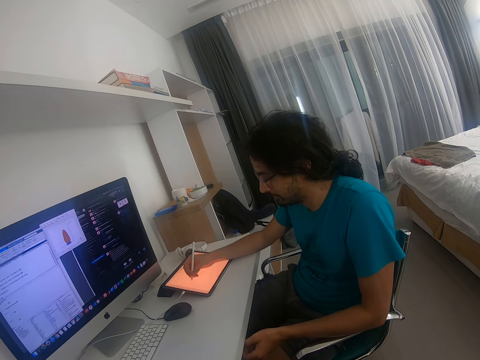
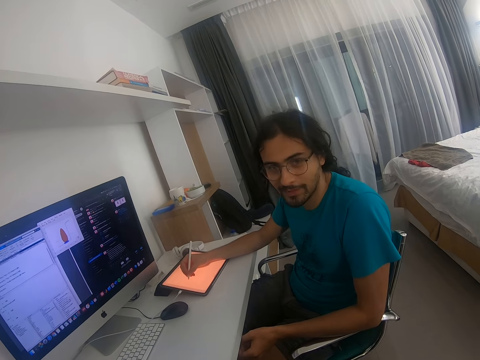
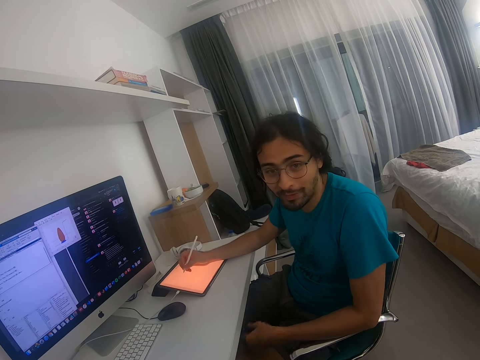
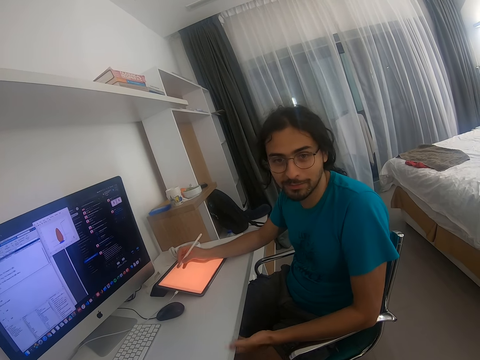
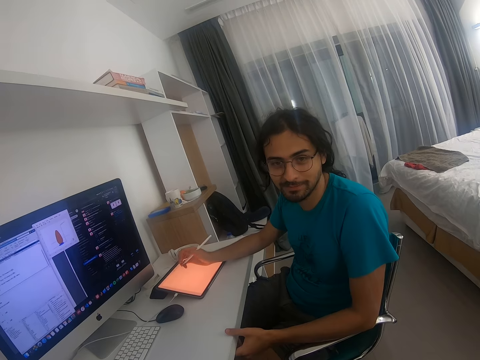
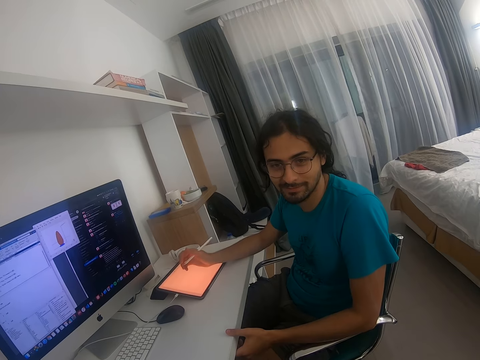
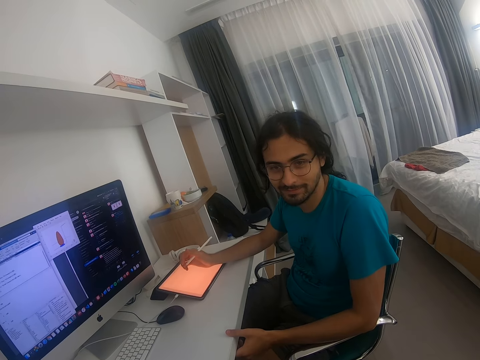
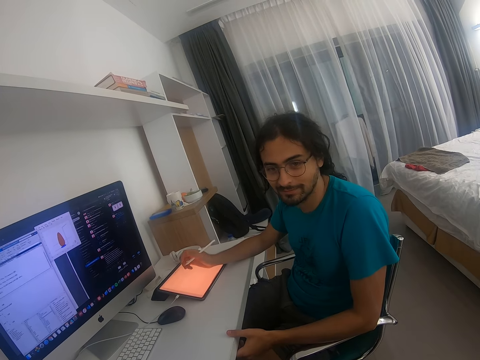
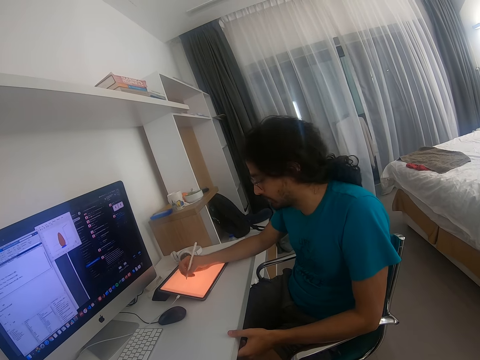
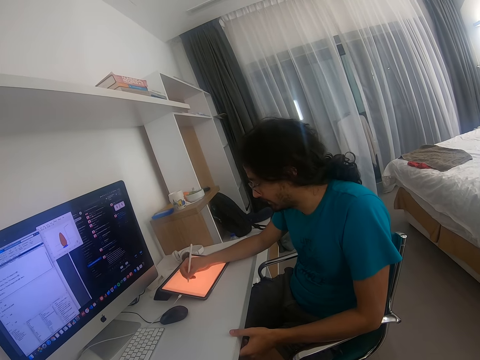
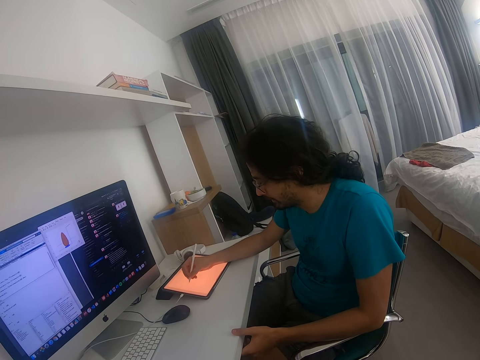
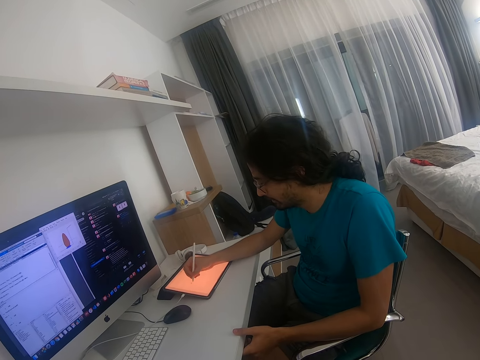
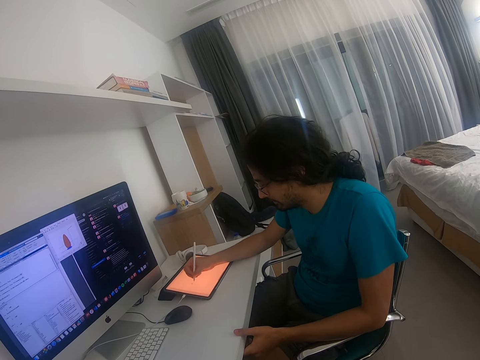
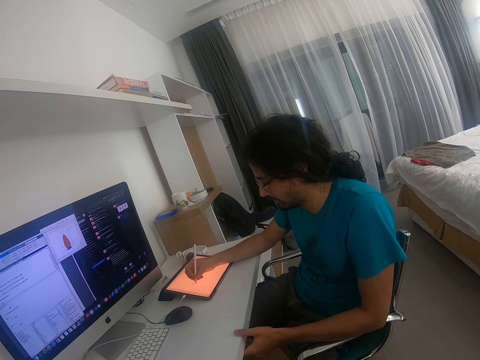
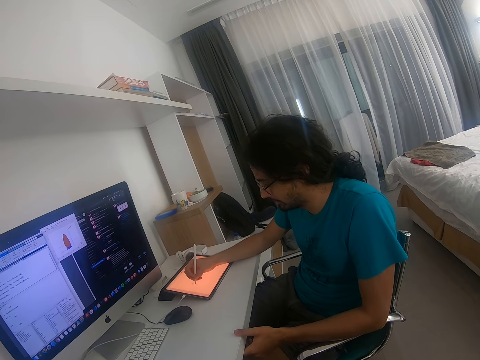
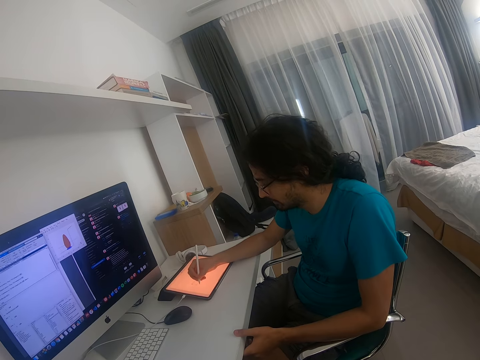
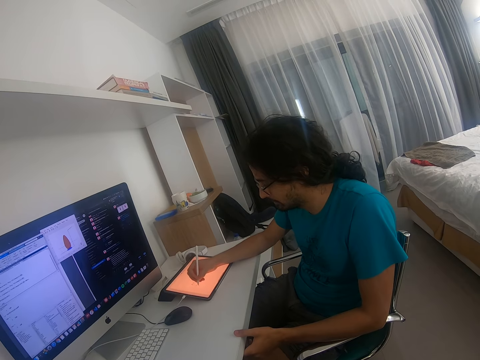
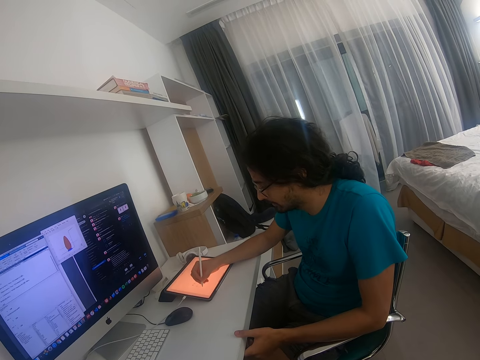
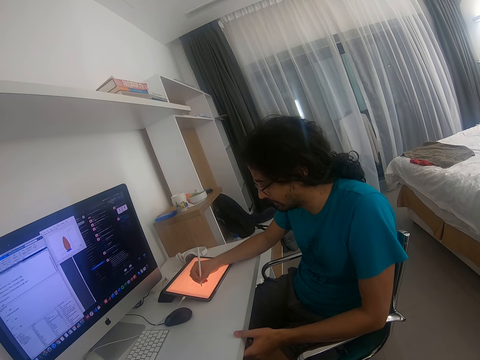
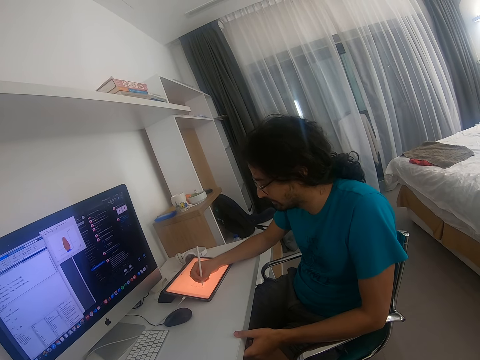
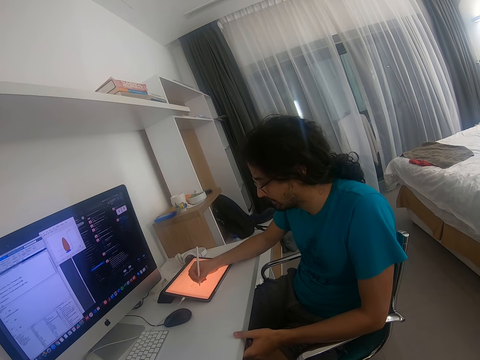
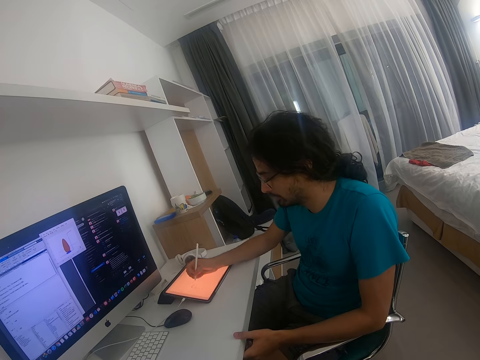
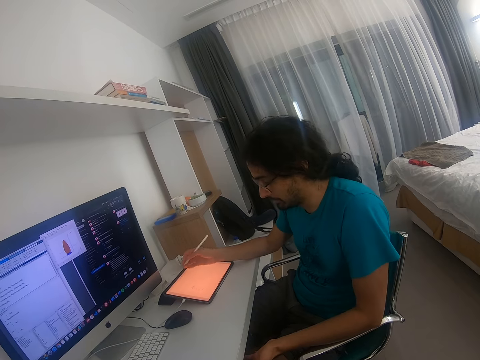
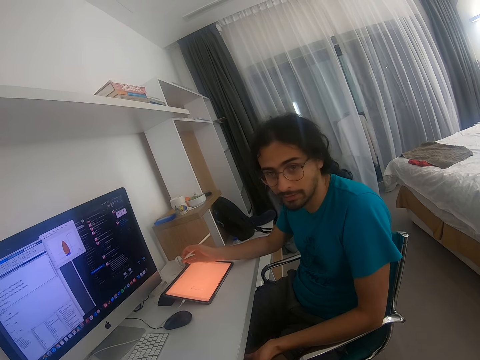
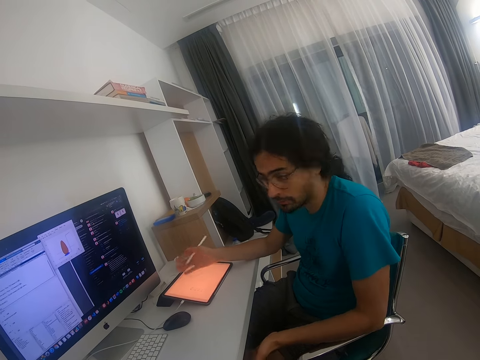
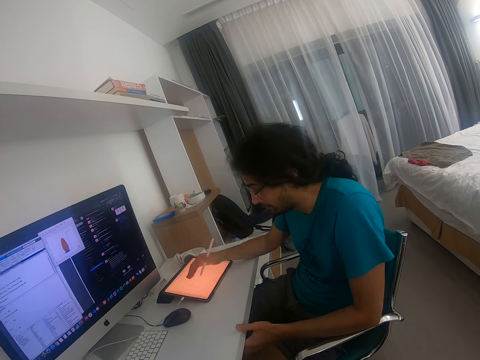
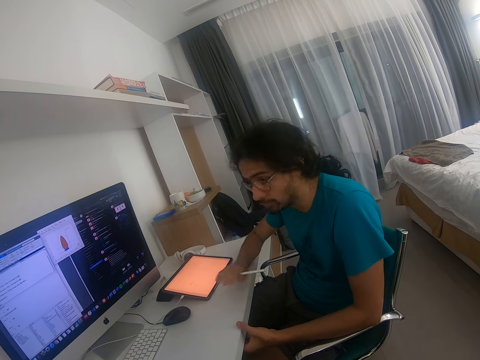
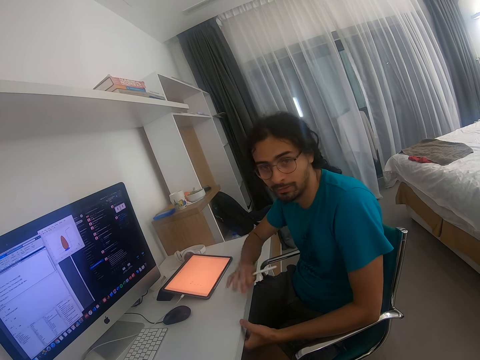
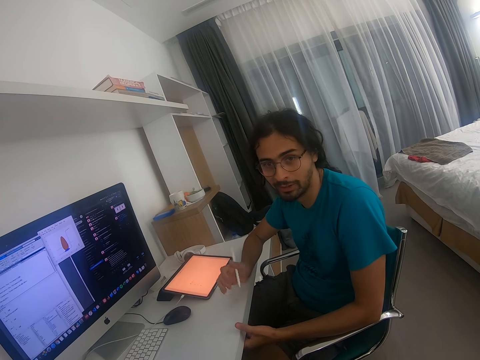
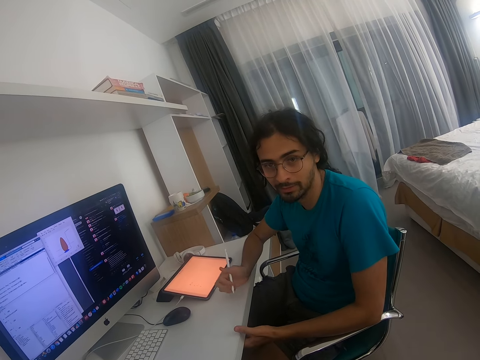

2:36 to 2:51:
A man writes on a tab. The camera wearer converses. The man writes on the touch screen with the touch pen, holds the touch pen and converses.

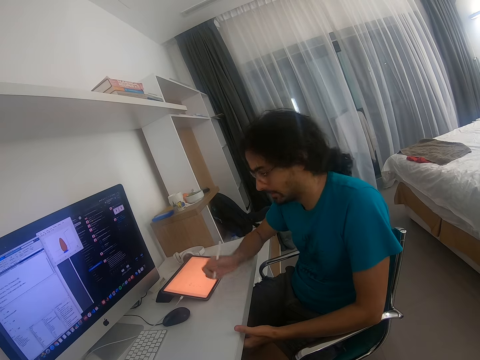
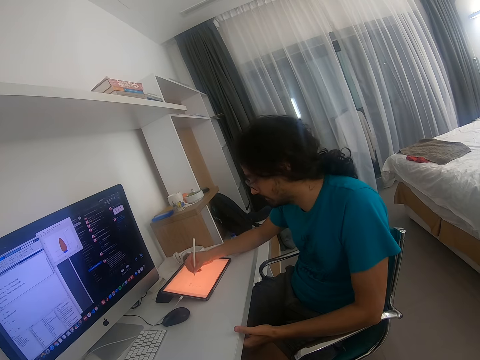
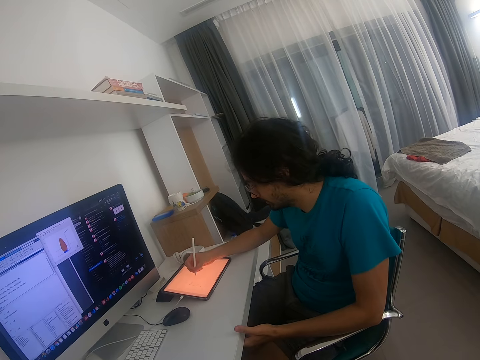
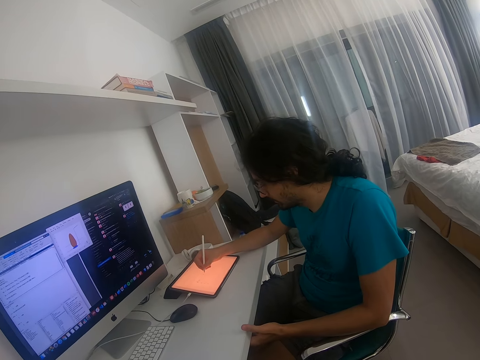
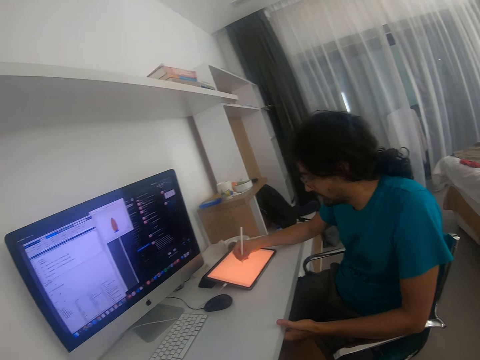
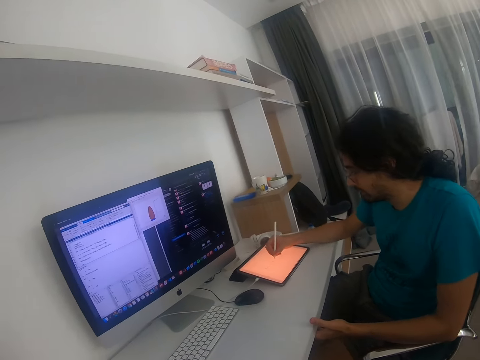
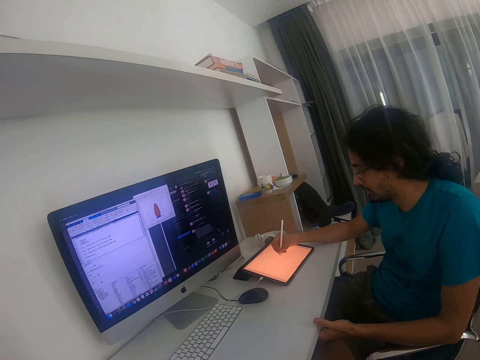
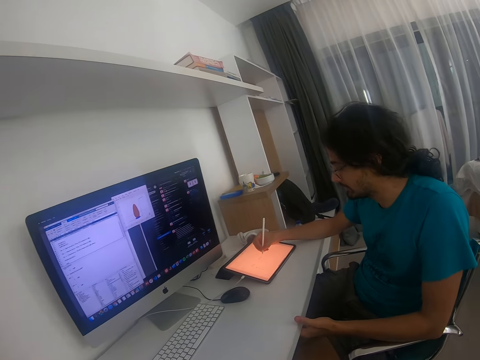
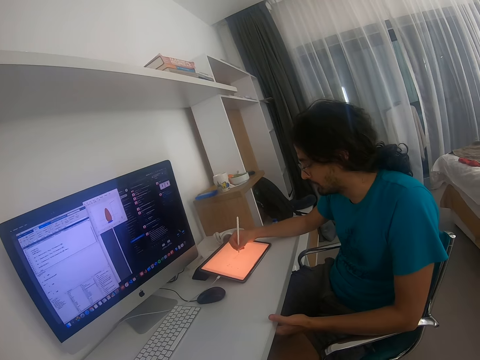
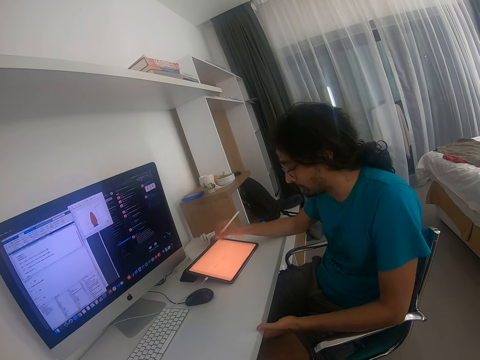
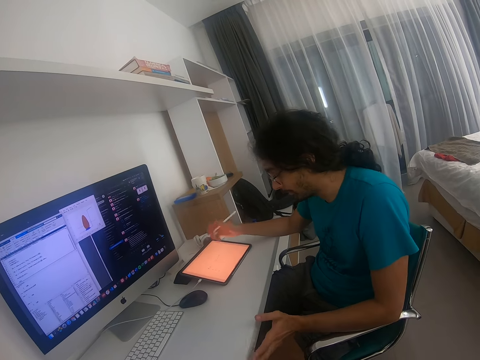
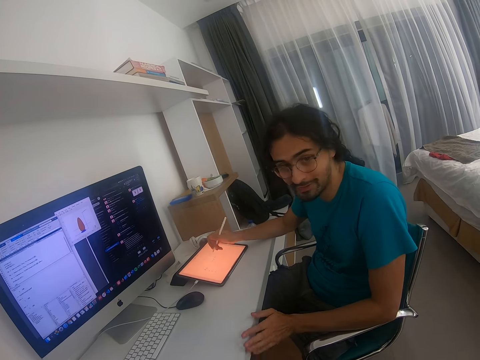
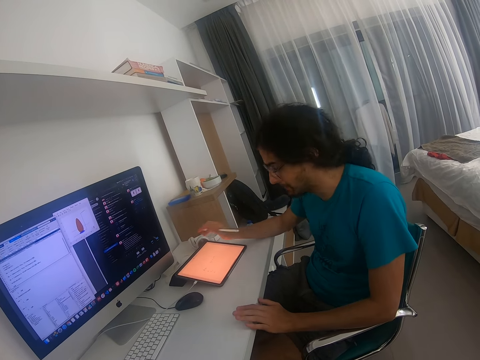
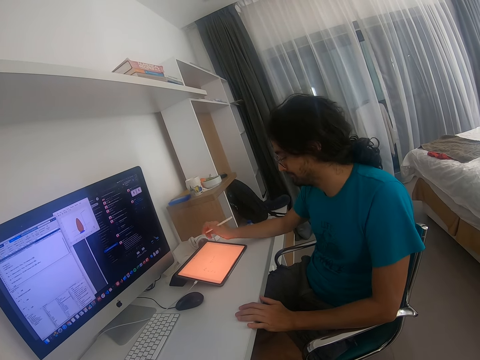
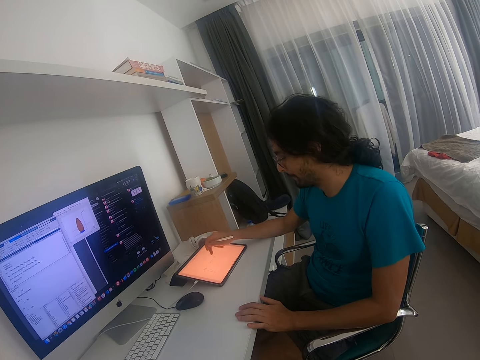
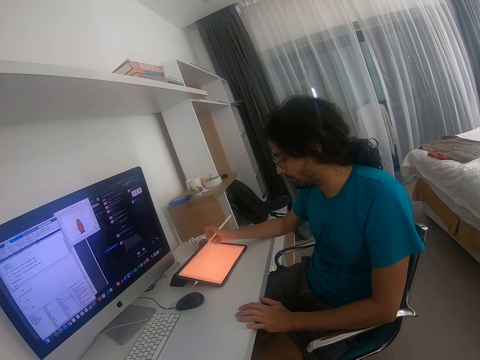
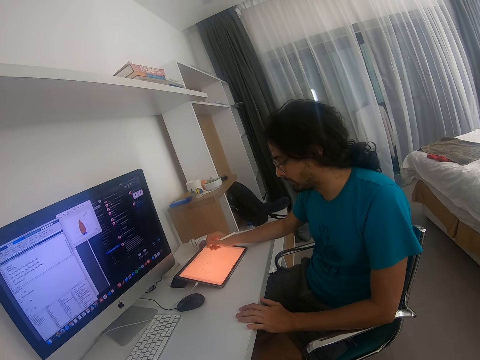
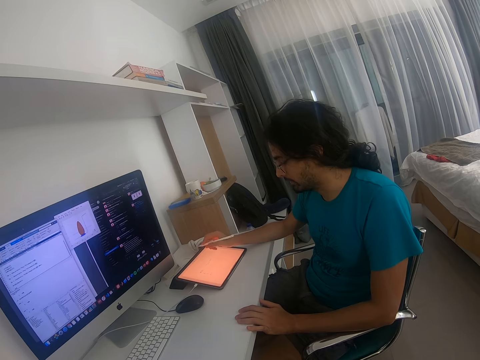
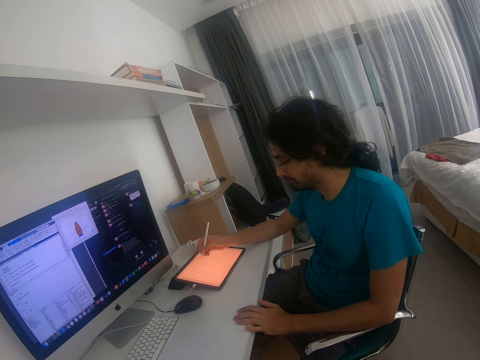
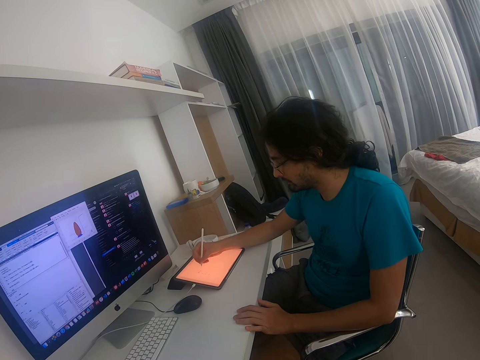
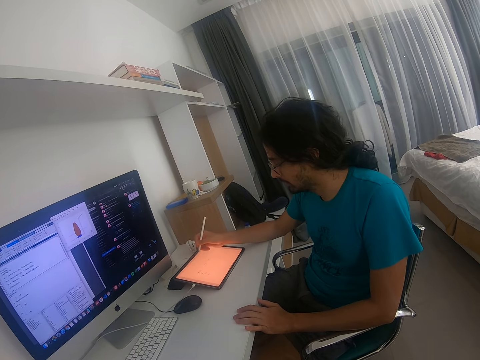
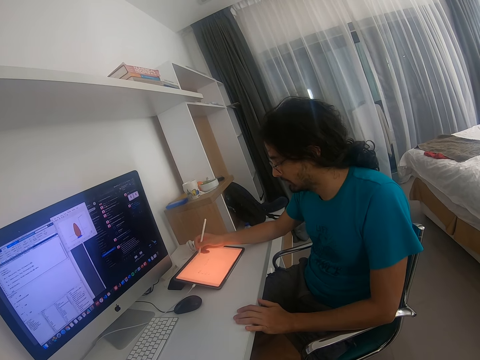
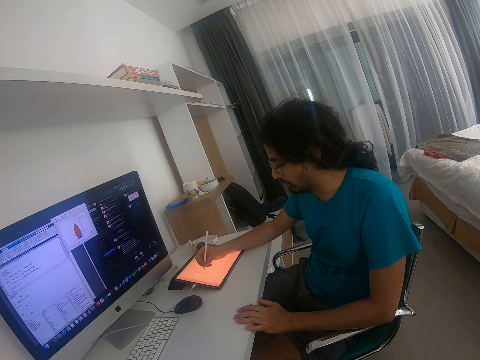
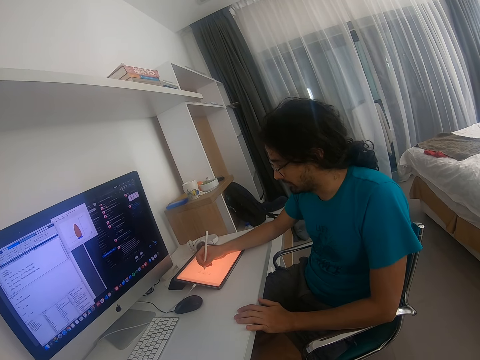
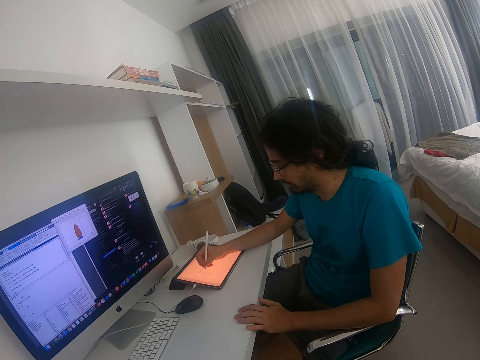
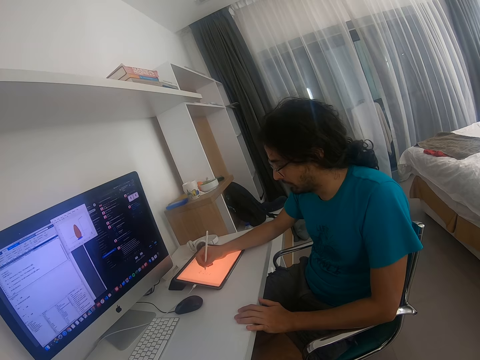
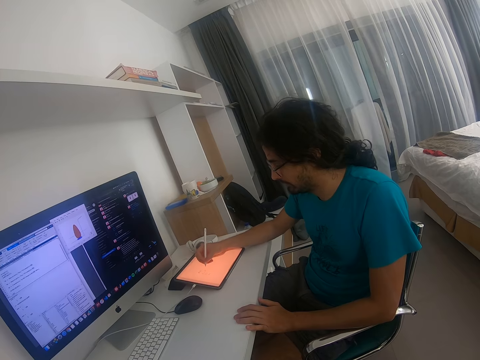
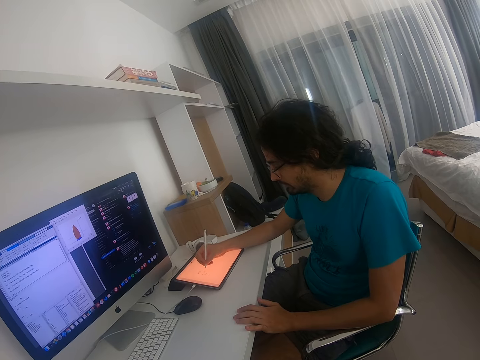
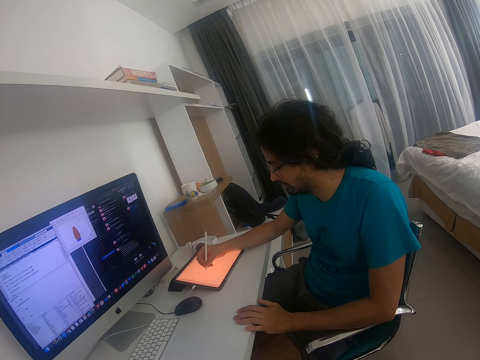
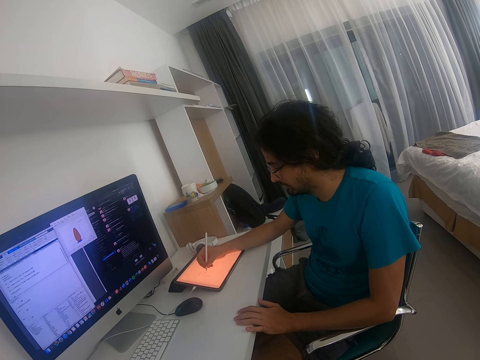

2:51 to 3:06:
A man writes on the touch screen. The man looks at the tablet and touches the screen by the touch pen.
